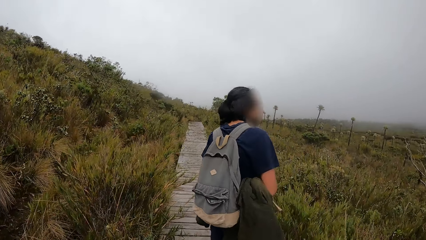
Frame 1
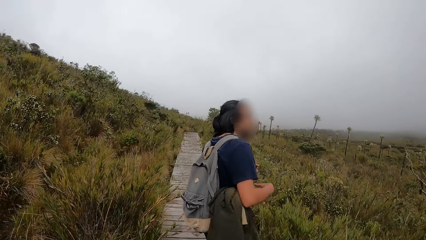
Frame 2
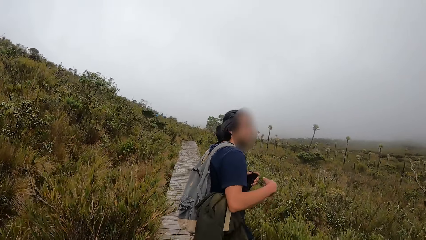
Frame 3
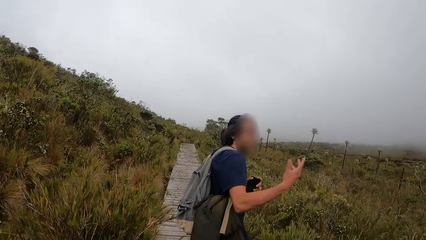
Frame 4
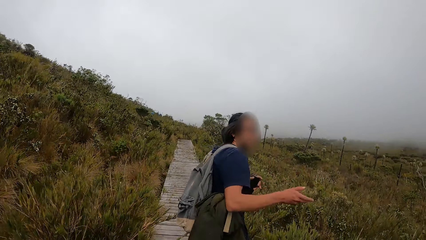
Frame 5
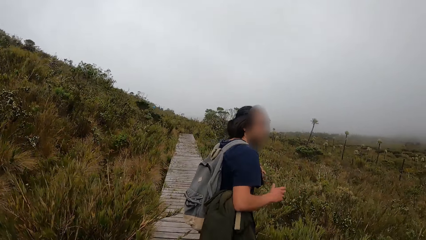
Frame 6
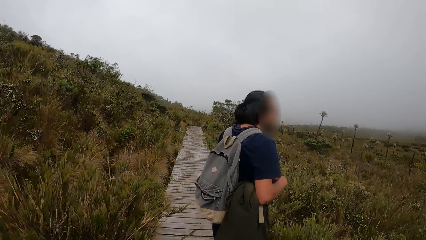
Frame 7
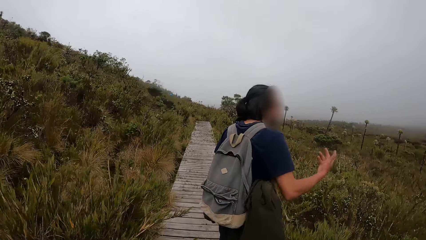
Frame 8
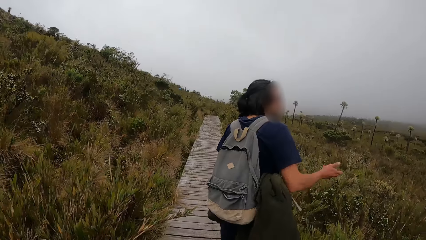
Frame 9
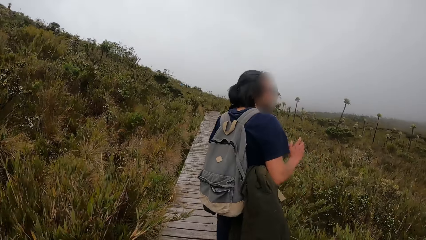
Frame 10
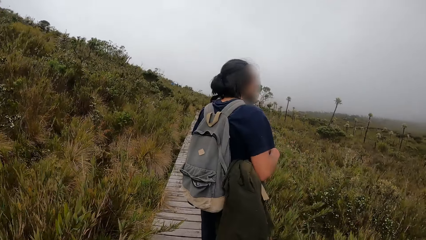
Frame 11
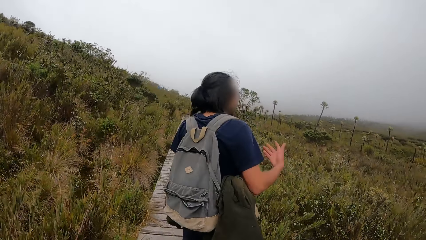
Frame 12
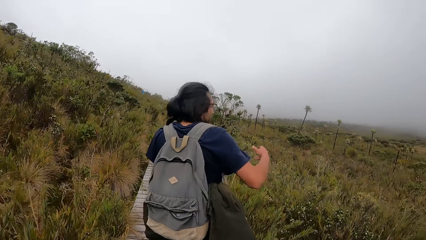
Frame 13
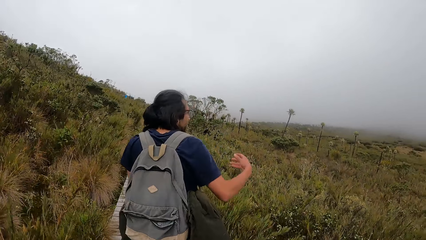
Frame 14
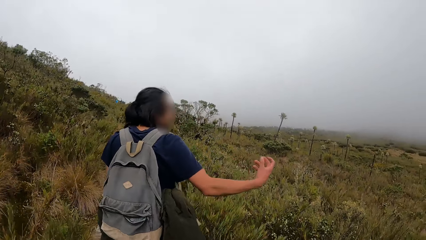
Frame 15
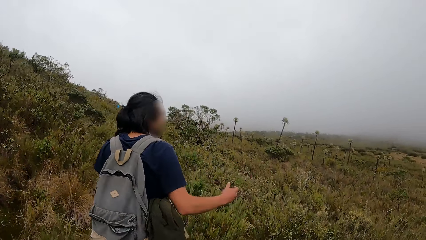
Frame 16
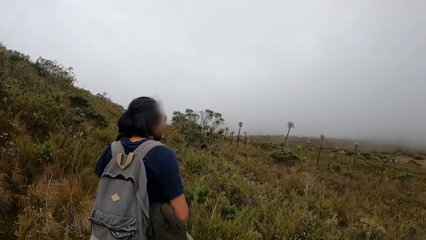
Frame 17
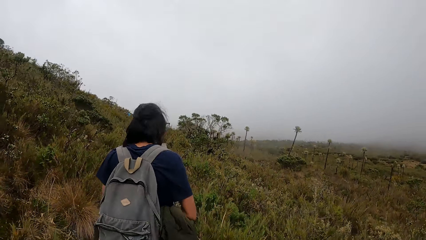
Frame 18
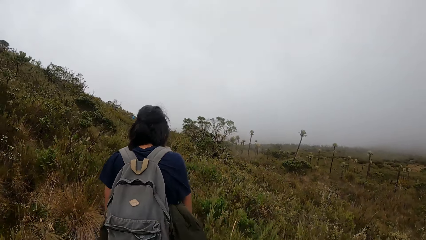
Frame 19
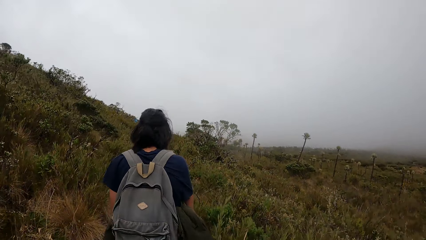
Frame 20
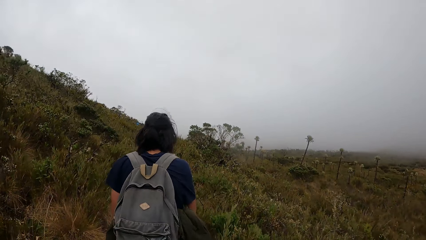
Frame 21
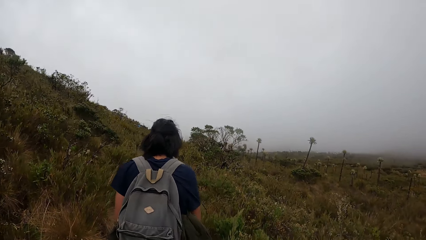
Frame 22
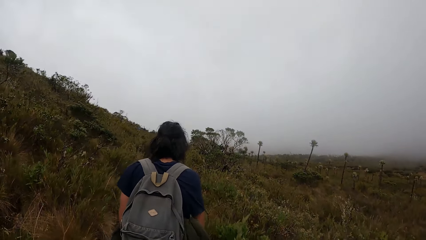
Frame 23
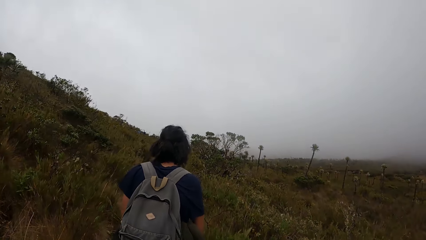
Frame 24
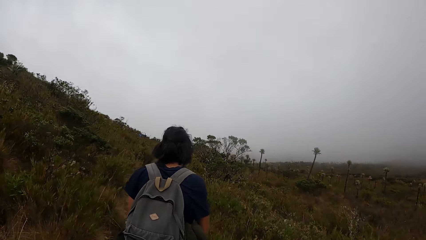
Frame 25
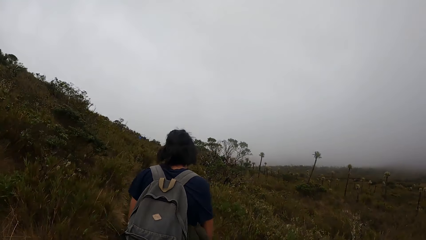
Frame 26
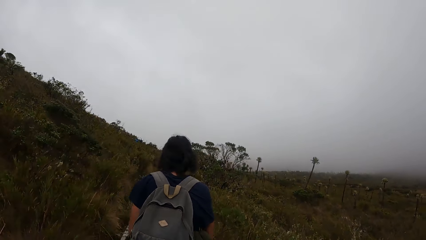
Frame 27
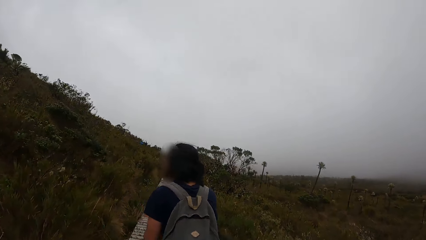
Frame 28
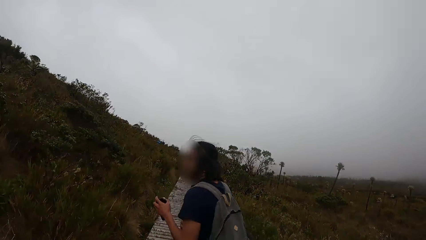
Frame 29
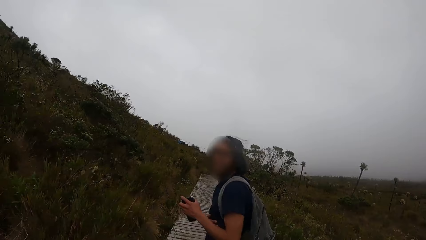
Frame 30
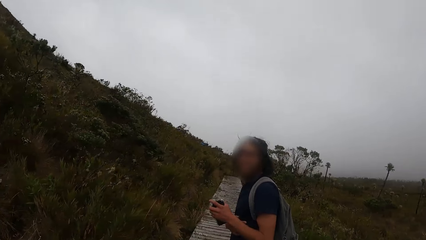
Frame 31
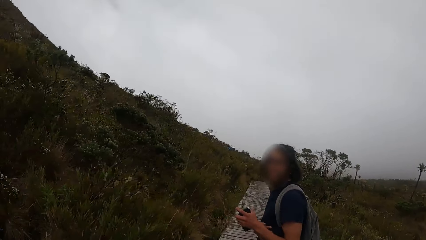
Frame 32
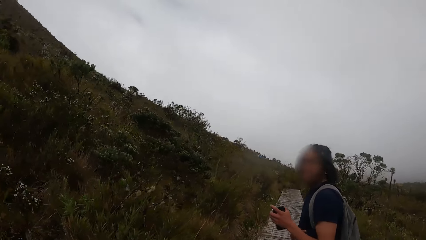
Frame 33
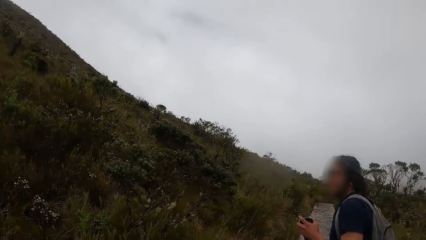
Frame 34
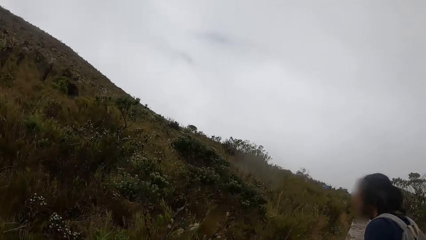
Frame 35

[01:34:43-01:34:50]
A man walks on the road. The man stretches his hand.

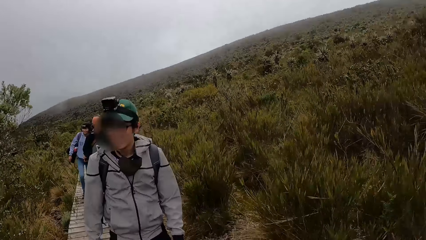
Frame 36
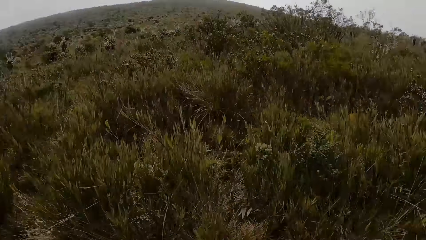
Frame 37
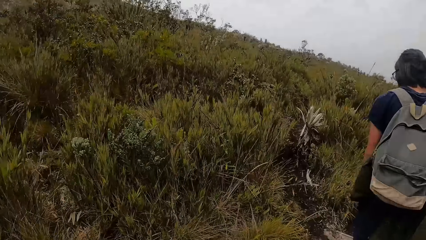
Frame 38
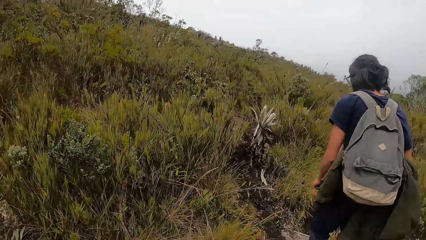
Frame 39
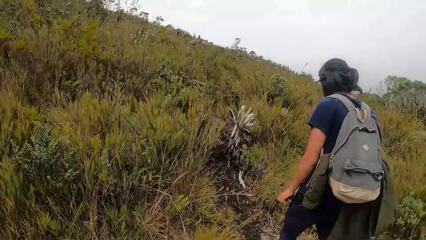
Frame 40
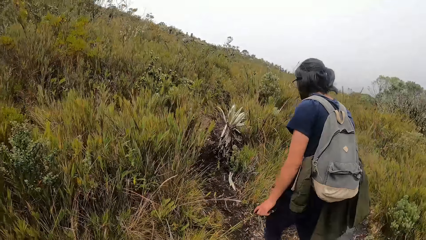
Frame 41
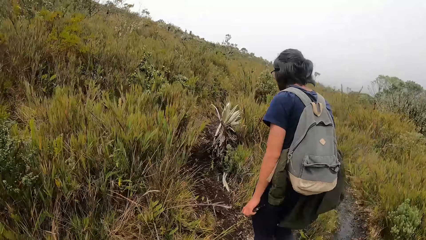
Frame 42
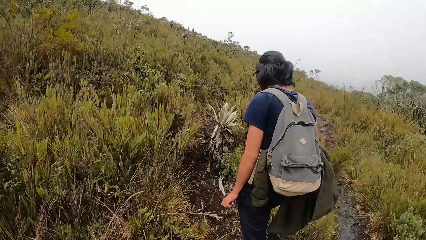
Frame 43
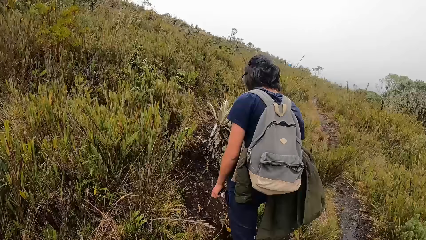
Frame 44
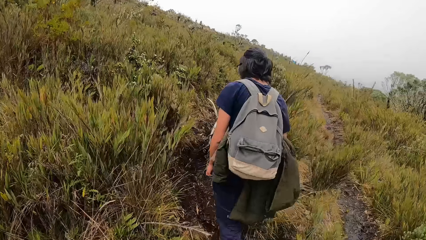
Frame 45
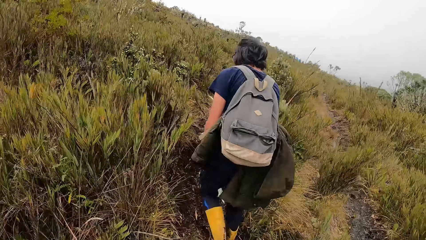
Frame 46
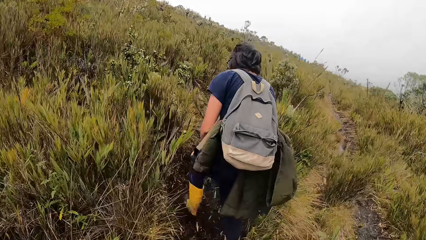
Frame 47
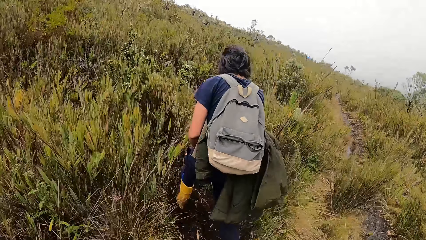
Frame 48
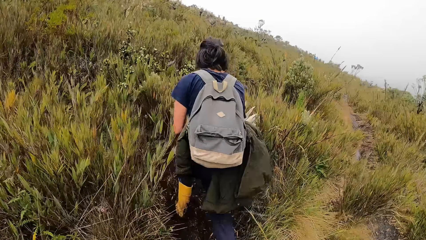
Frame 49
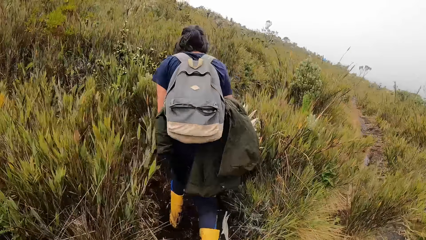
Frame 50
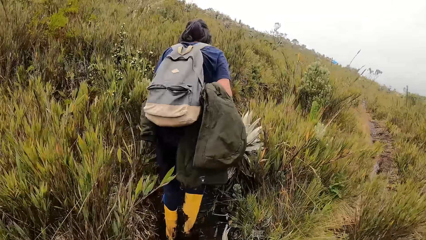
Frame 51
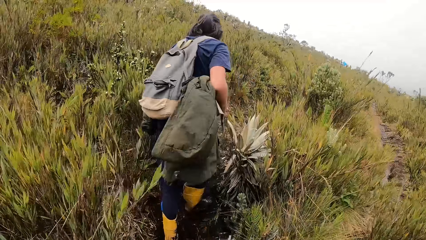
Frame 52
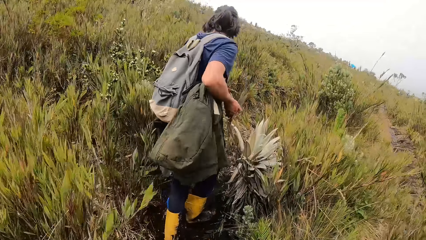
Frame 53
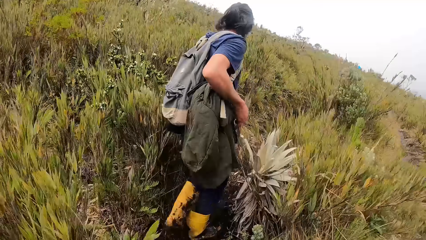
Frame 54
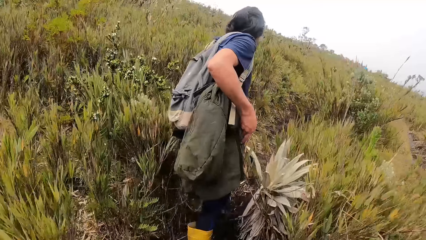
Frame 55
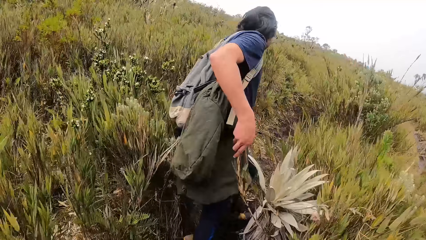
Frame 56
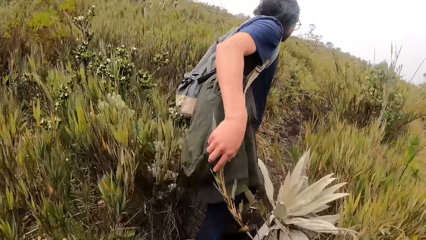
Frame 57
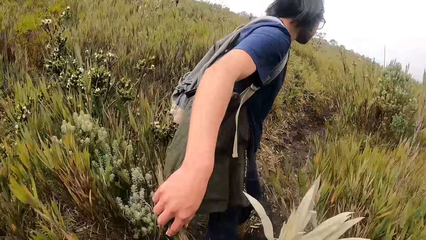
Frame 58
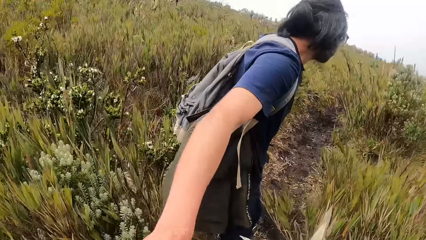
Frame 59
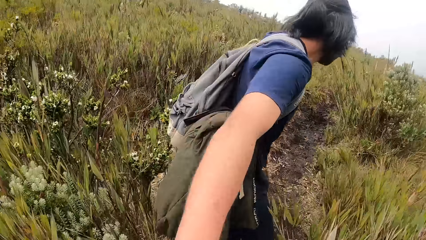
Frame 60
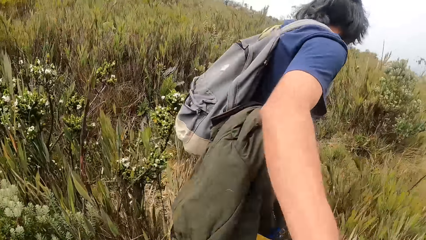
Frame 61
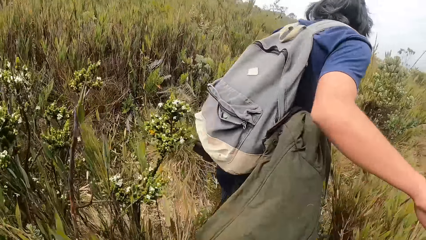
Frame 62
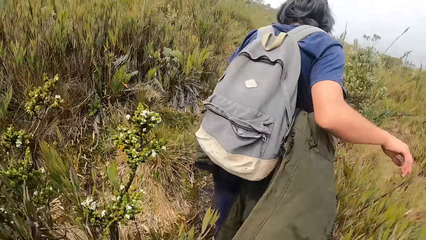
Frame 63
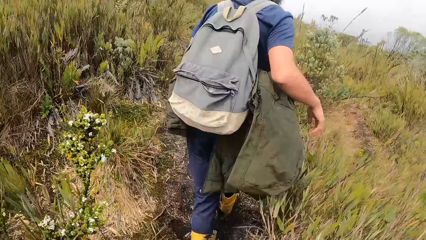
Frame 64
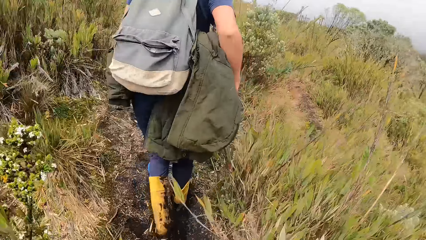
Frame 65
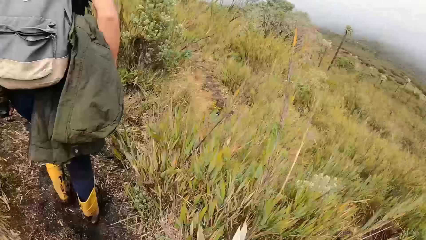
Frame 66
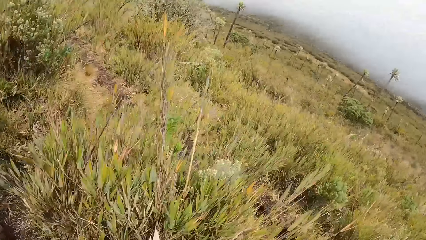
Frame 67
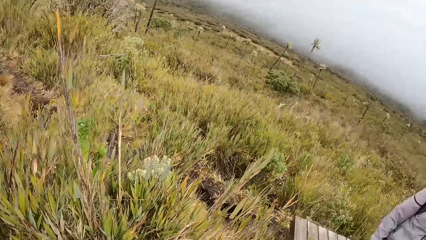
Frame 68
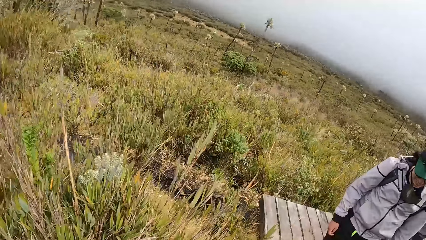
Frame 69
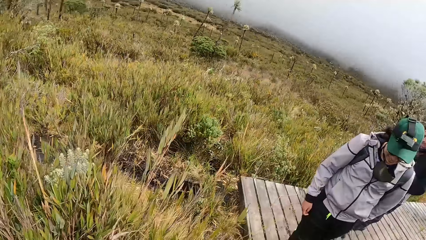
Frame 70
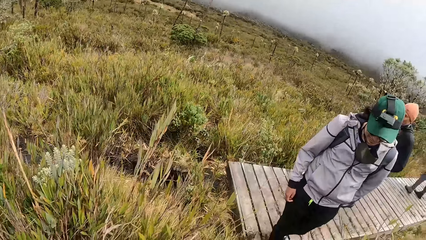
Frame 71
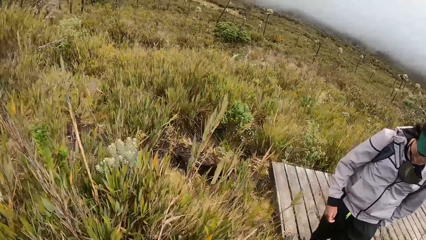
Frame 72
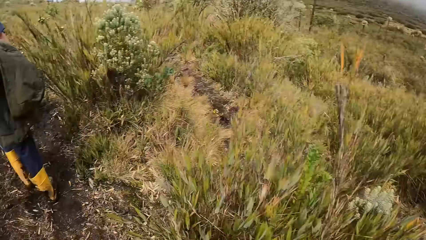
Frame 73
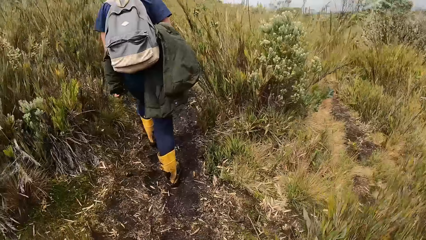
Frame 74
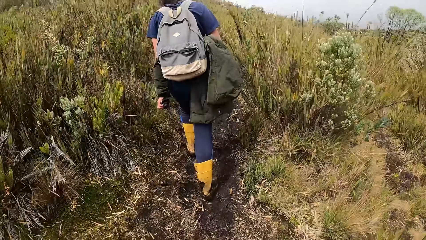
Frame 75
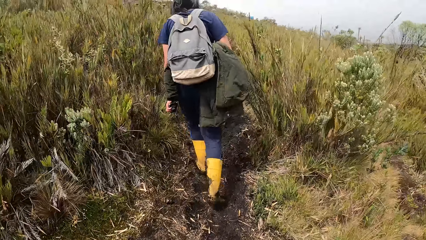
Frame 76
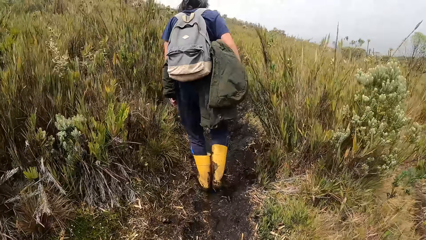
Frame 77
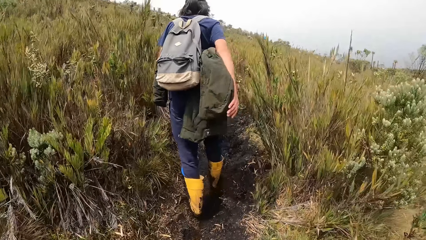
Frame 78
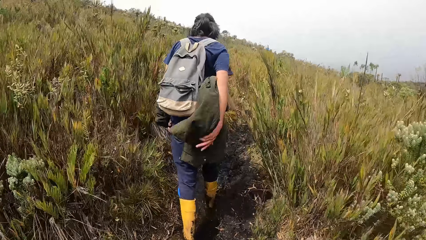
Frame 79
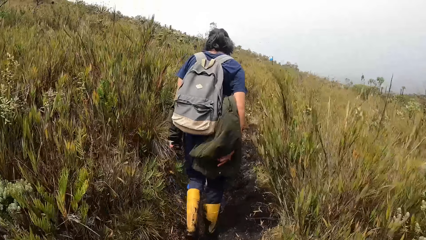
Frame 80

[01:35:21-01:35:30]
The man walks through the field. The camera wearer walks around a bush. They walk through the field.
